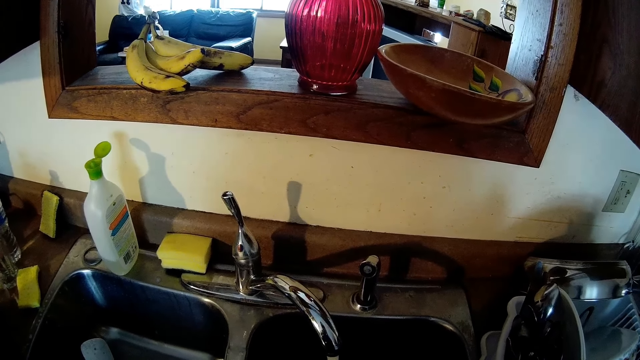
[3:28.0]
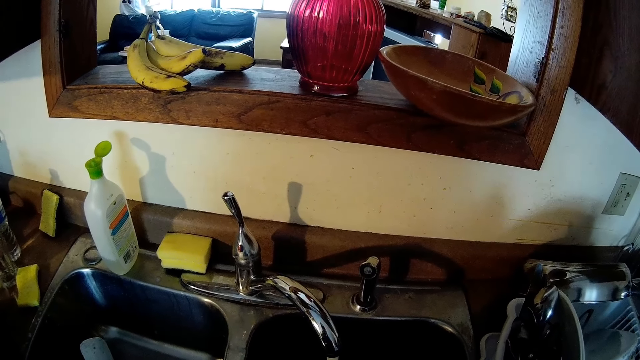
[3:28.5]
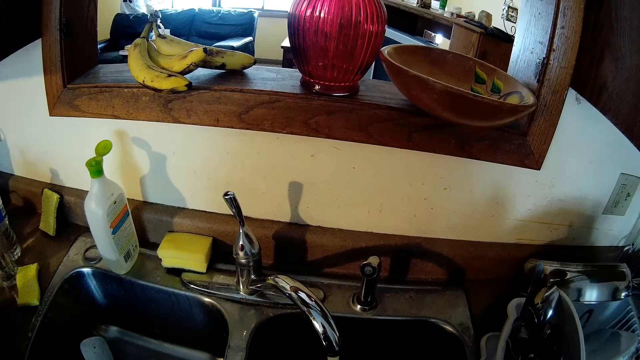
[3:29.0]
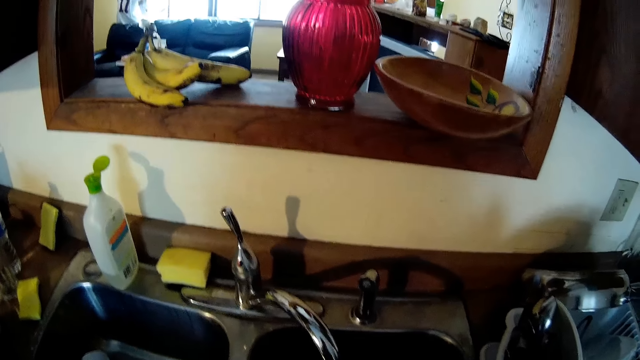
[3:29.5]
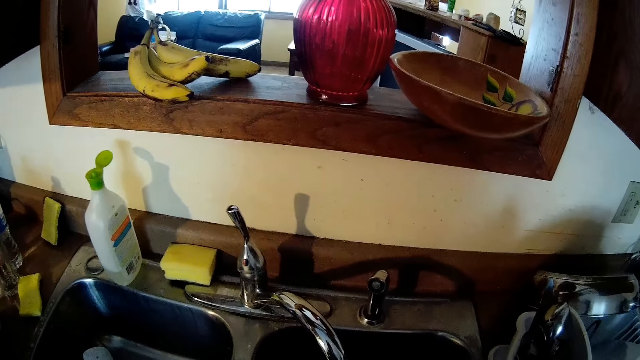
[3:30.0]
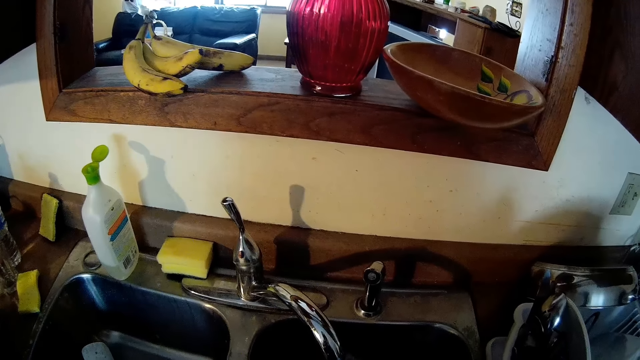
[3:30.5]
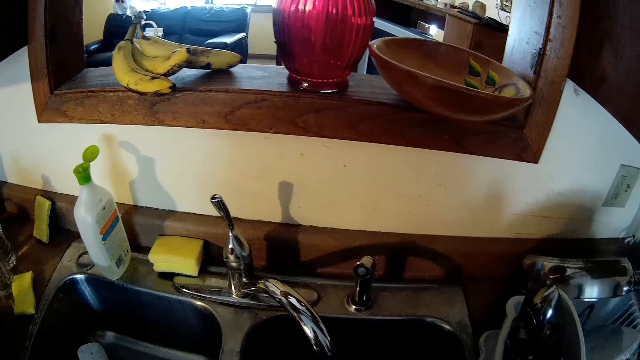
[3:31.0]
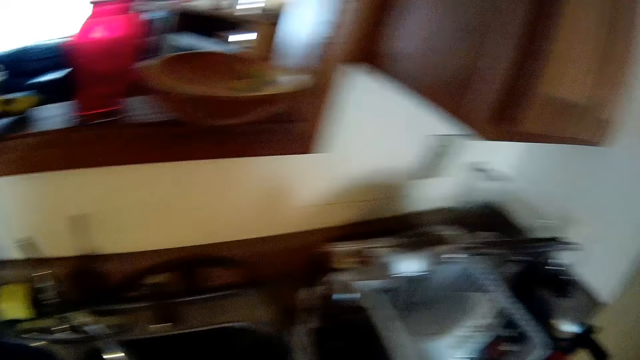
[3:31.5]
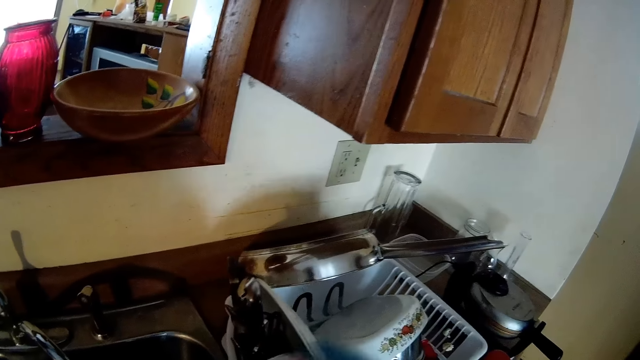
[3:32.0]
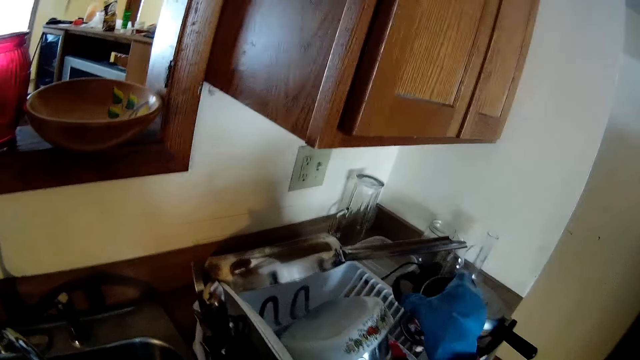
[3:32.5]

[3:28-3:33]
The camera wearer puts the cup in a utensil holder.

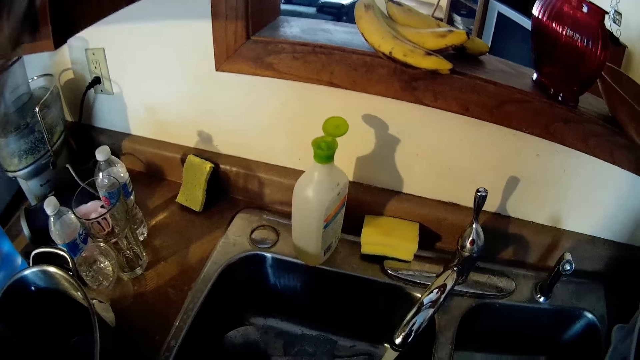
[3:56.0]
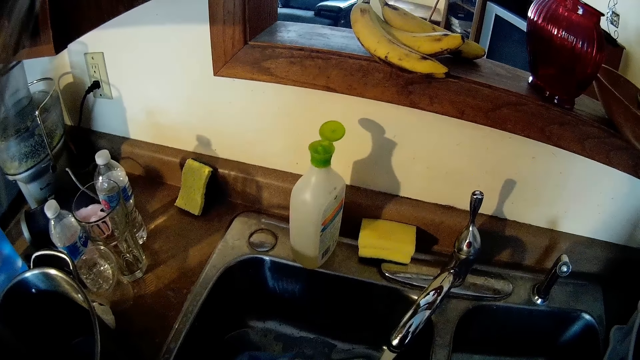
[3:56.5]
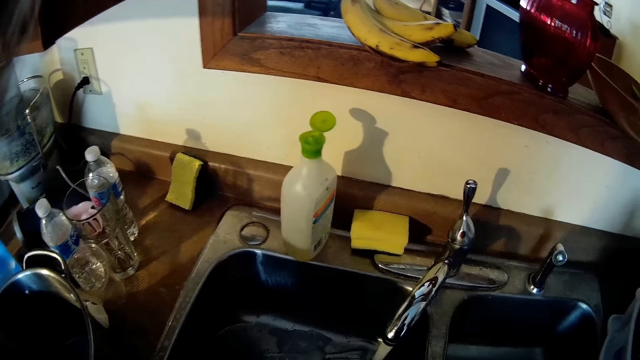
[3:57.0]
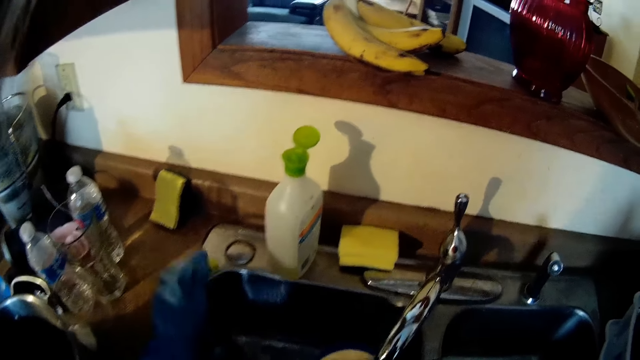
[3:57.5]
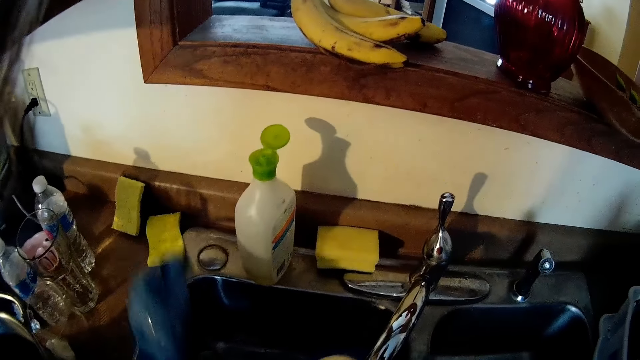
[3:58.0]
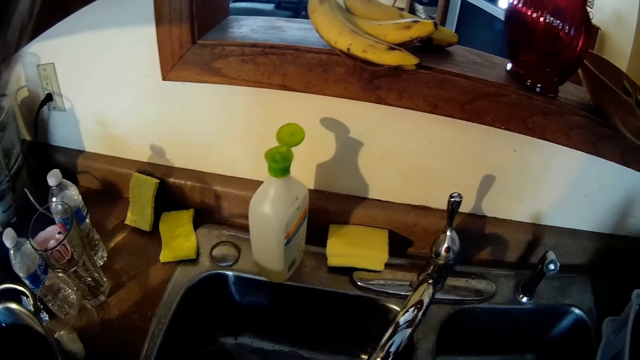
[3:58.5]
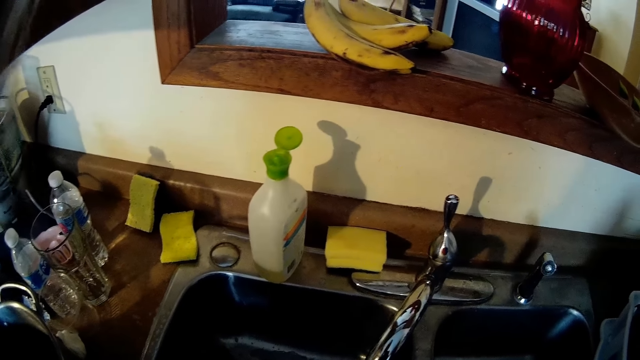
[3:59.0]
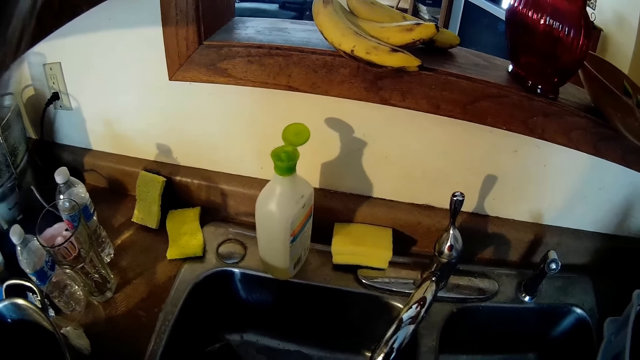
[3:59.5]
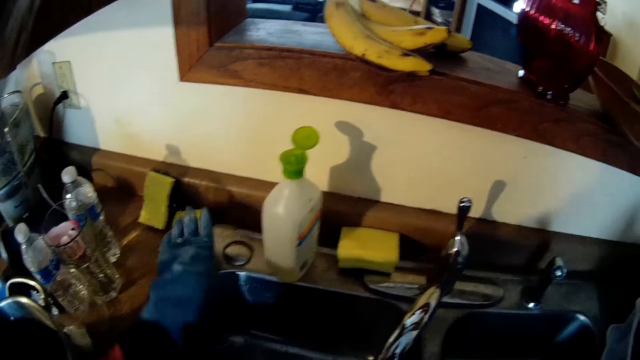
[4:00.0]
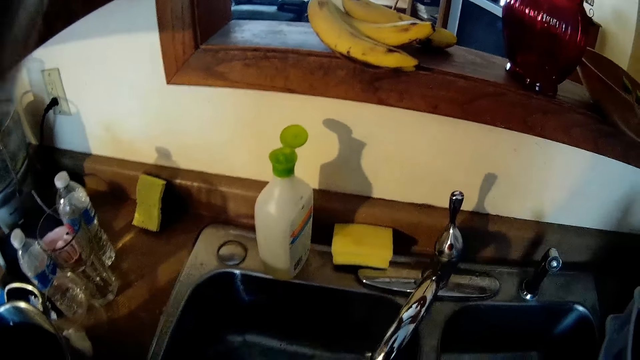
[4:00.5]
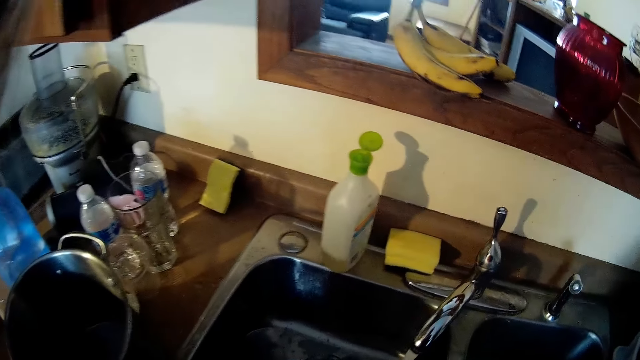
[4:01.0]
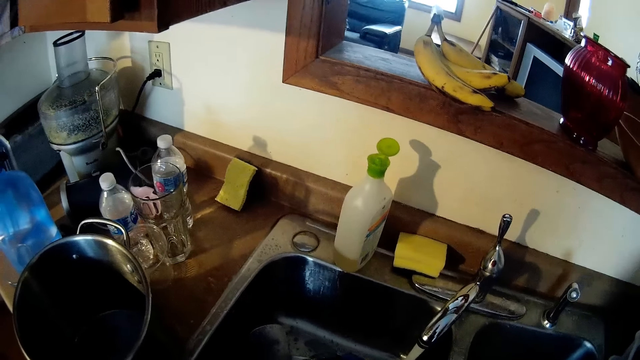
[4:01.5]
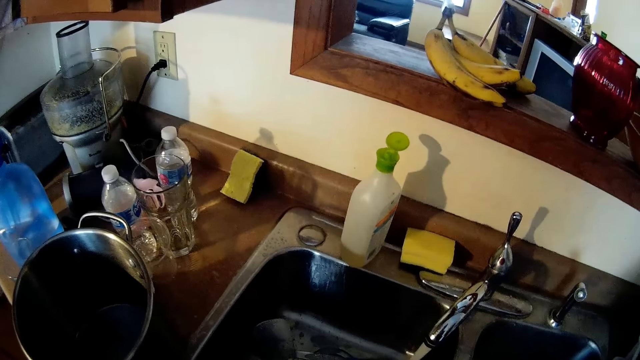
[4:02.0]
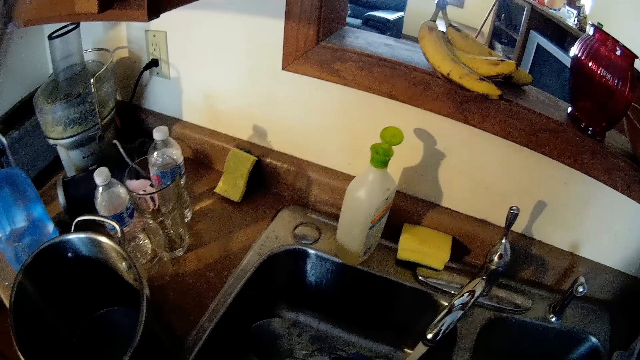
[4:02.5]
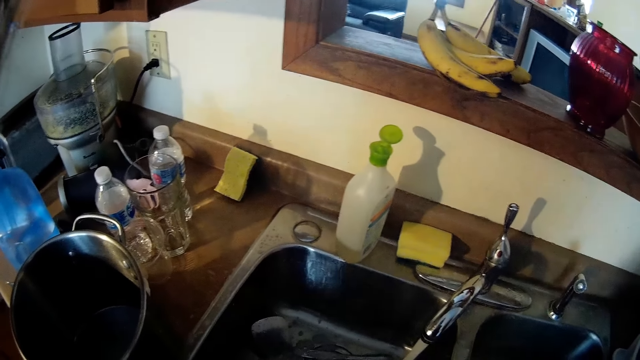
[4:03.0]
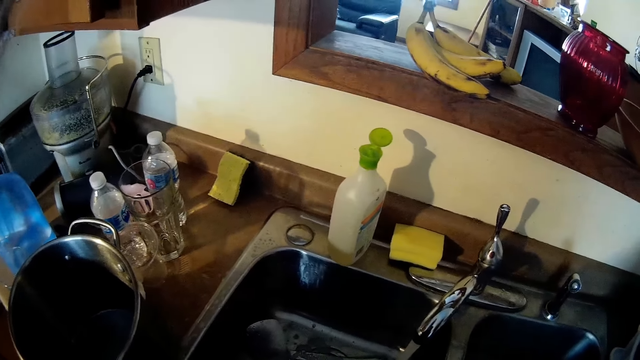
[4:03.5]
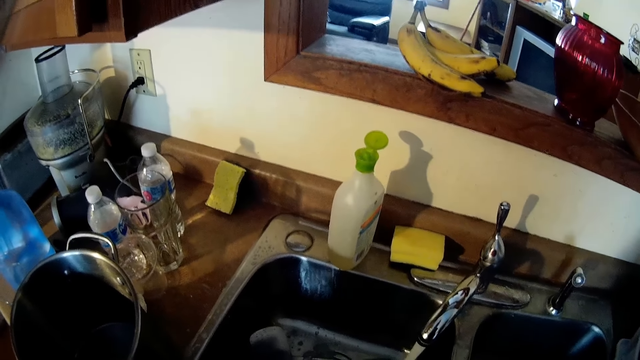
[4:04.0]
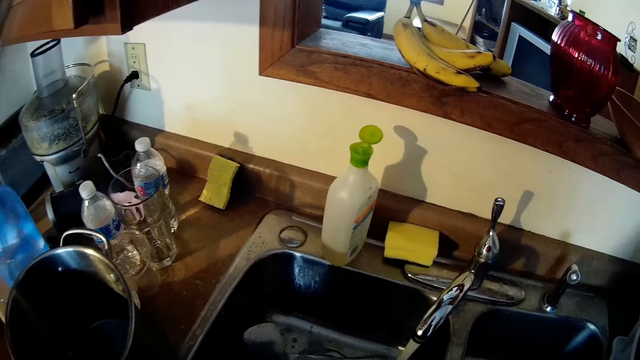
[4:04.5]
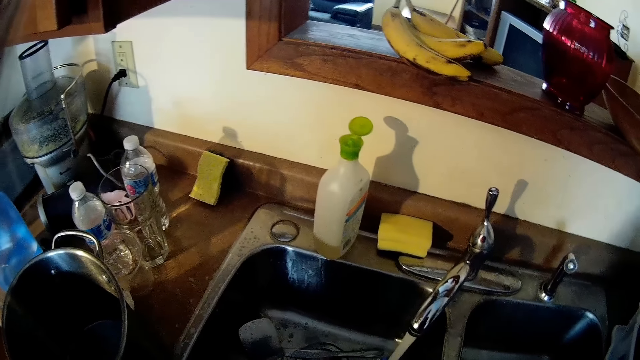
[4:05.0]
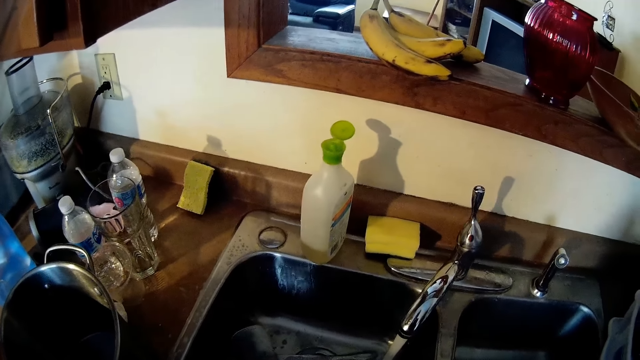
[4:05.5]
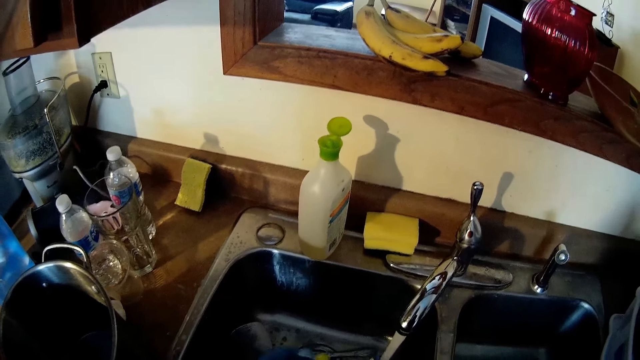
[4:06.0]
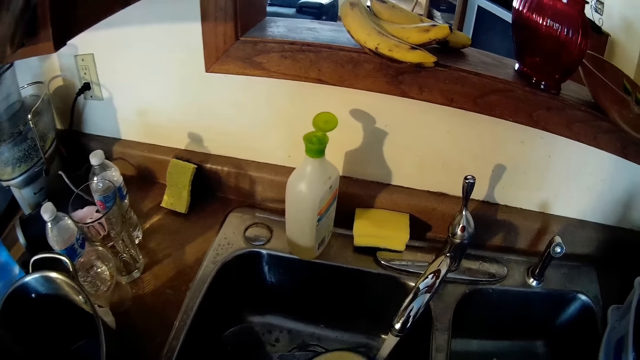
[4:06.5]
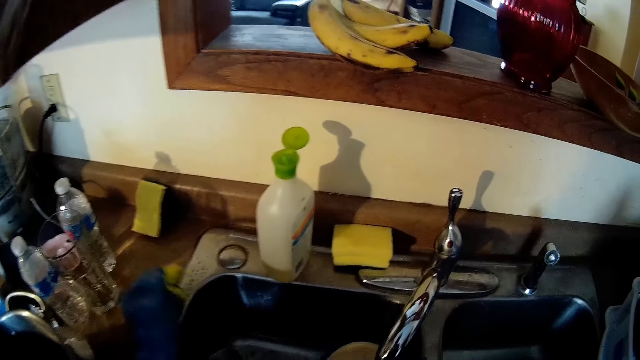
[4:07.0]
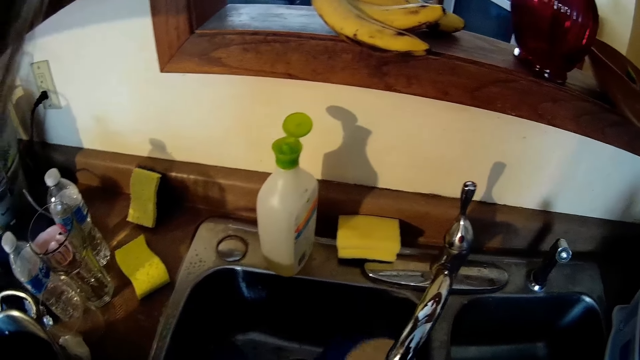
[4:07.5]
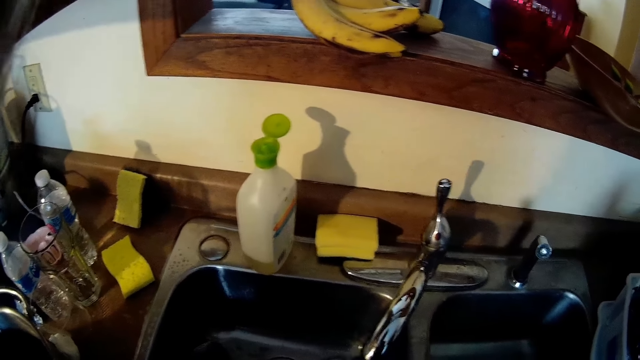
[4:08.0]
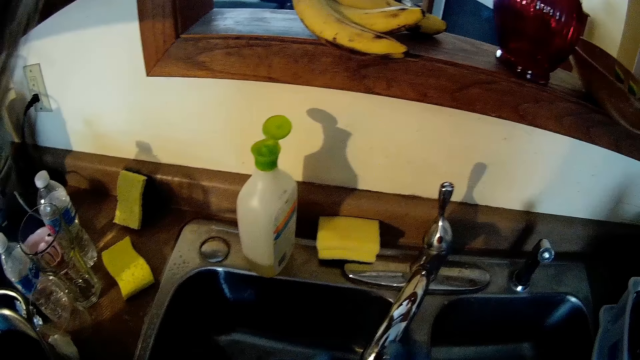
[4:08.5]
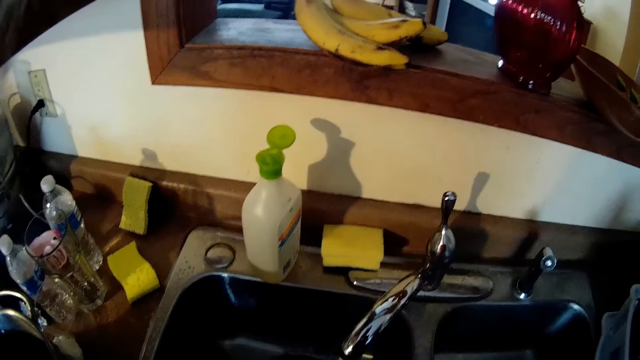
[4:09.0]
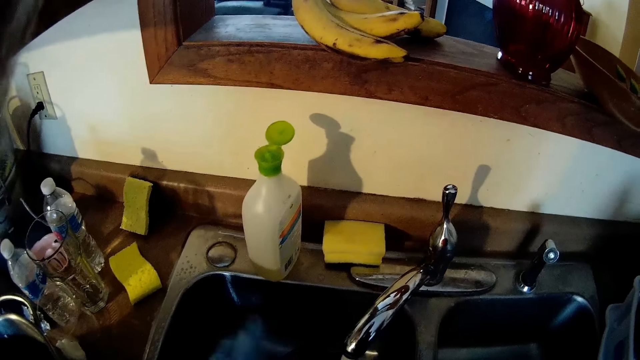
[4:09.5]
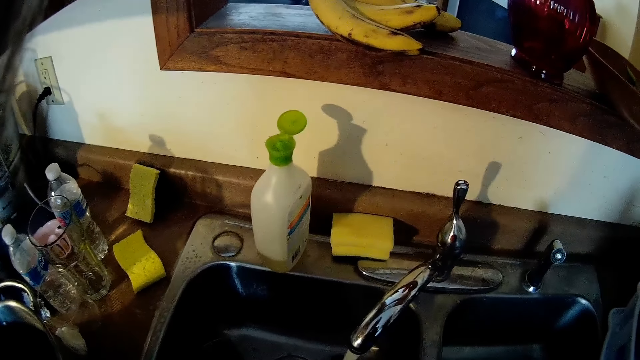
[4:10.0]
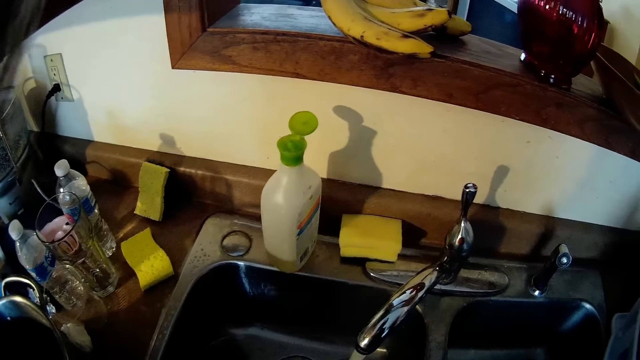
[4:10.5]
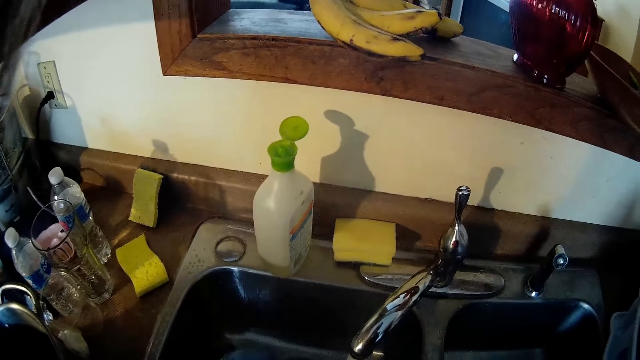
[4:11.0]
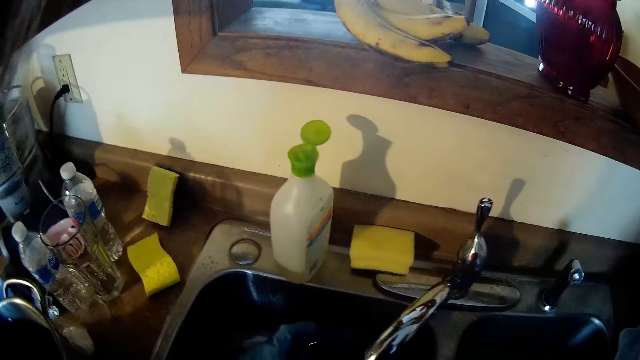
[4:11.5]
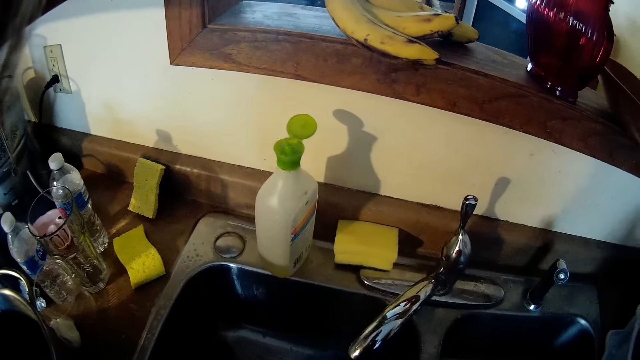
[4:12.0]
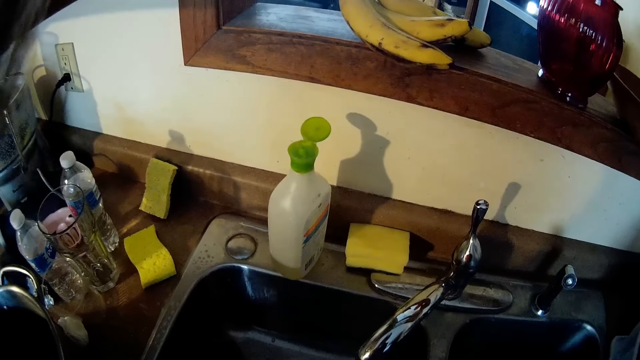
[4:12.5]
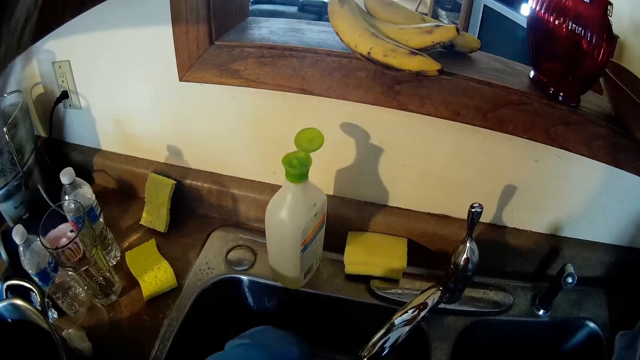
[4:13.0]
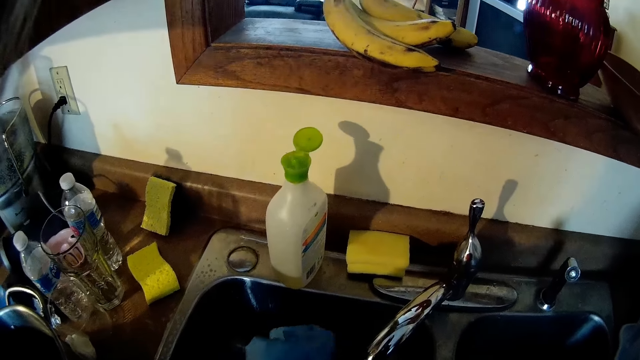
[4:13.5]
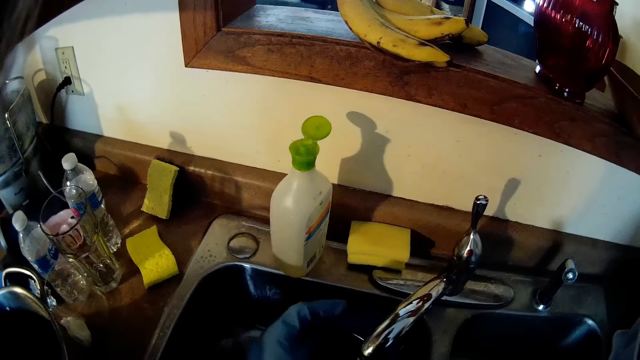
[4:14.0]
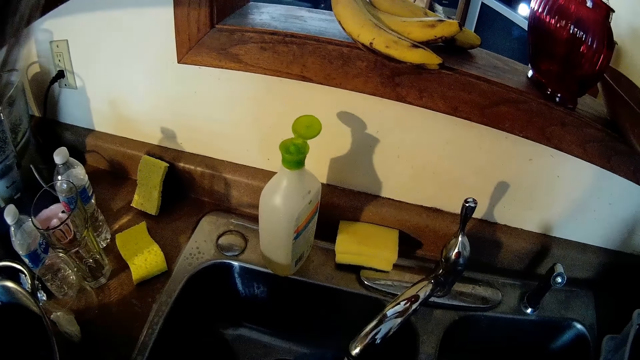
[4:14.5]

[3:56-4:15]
The camera wearer drops a kitchen sponge on the counter. They pick up the kitchen sponge. They wash a plate. They drop the kitchen sponge on the counter. They adjust the sink tap. They rinse the cooking pot. They wash the plate.
